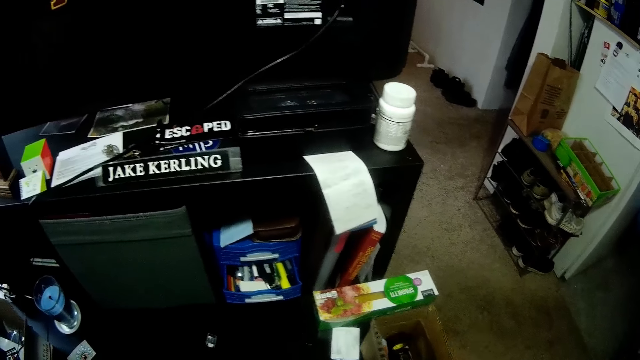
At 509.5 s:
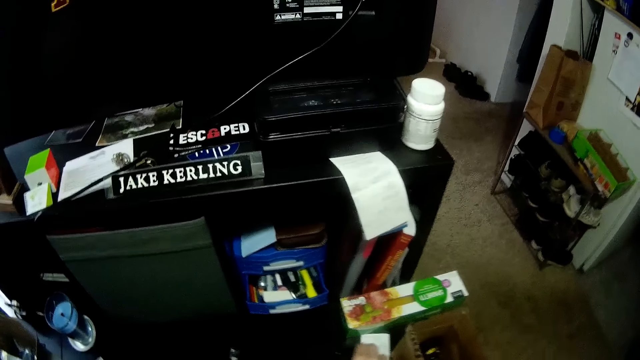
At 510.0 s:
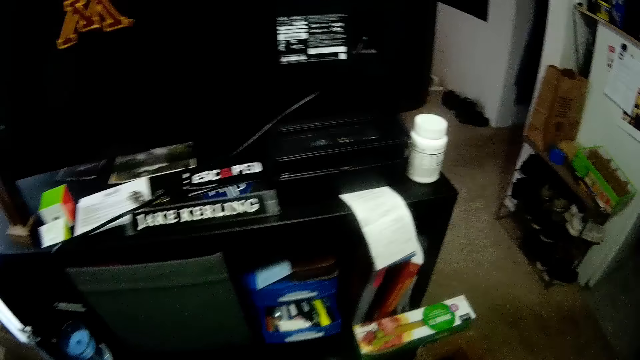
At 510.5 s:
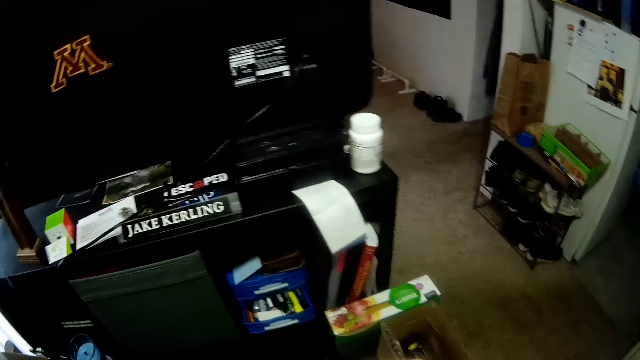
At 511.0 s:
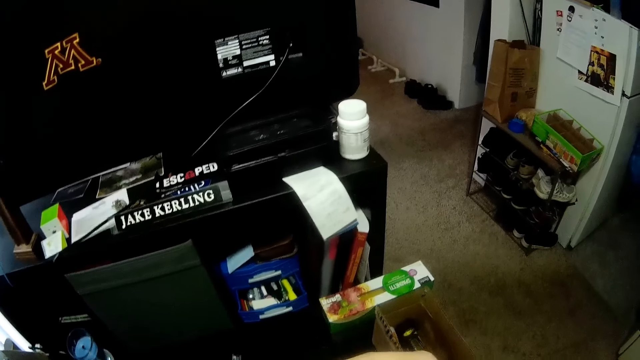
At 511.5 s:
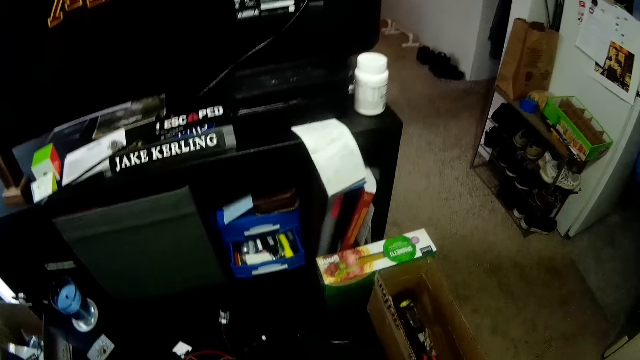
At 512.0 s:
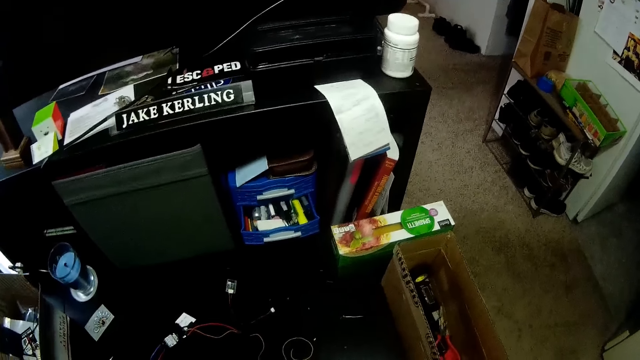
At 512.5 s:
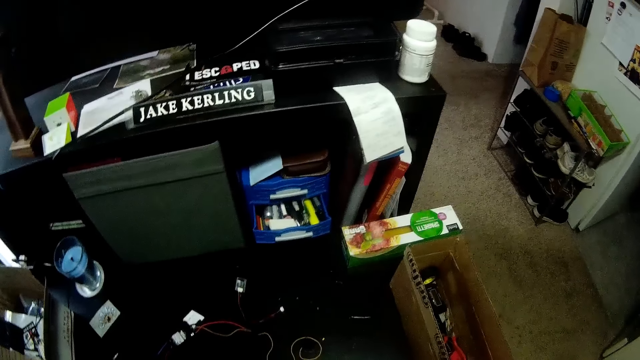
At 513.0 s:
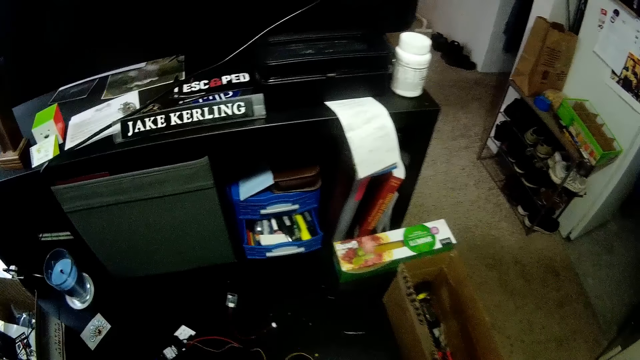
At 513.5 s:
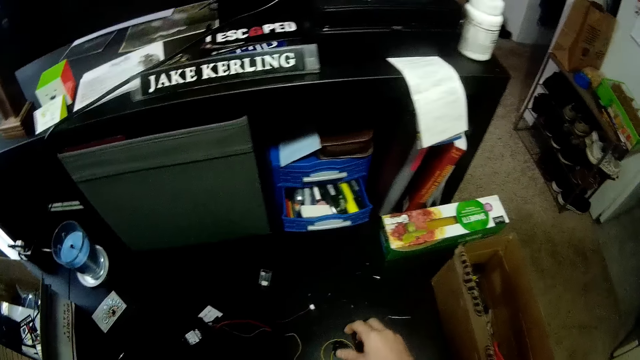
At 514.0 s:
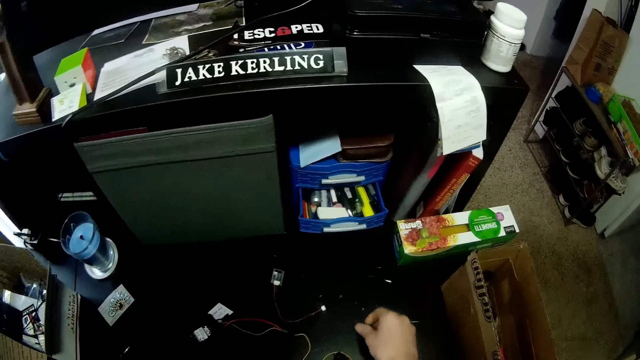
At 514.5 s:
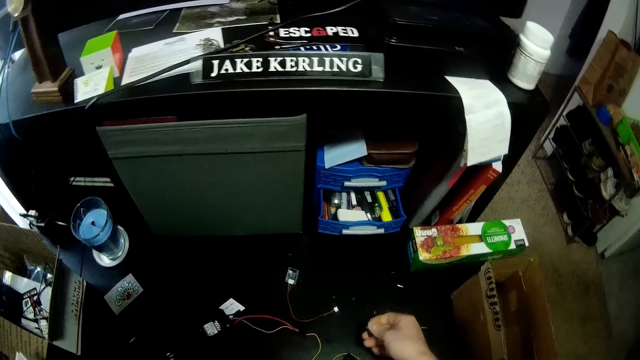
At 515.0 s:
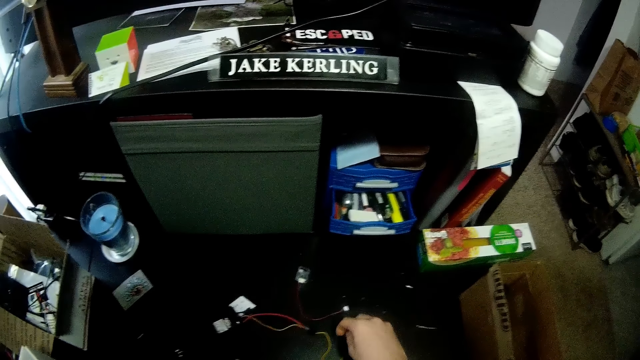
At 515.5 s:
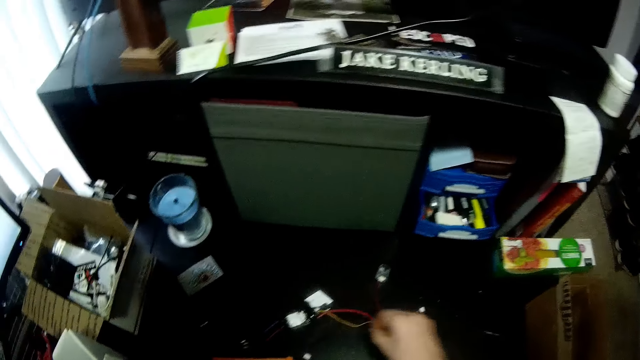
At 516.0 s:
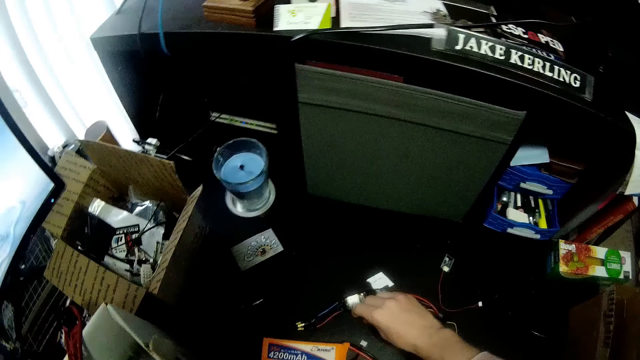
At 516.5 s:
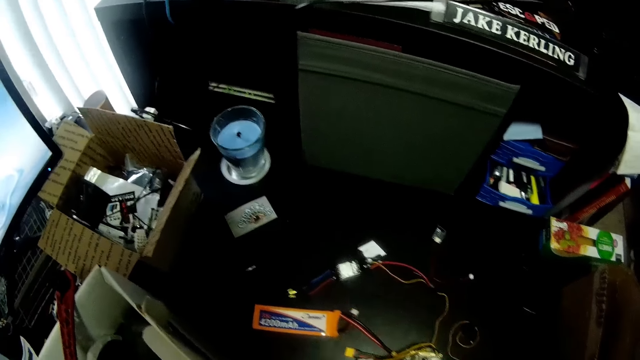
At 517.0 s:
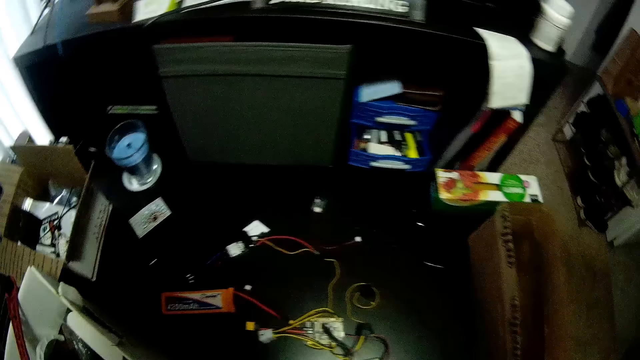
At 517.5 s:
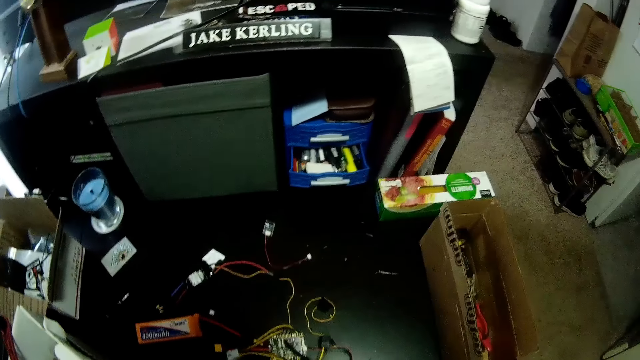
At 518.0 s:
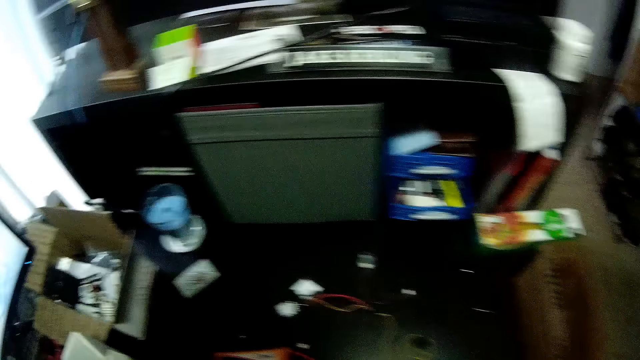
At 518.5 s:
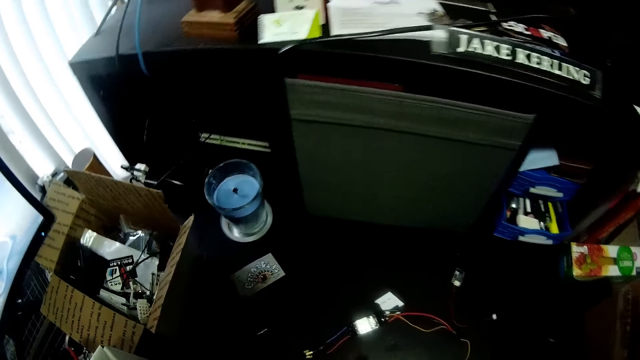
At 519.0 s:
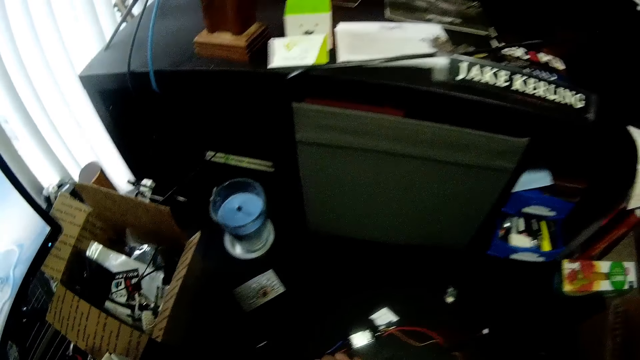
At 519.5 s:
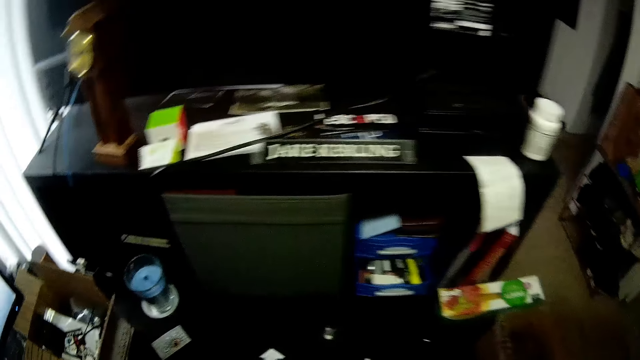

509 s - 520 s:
The camera wearer moves the small carton forward on the desk. He picks a paper beside the small carton on the desk. He picks up wires from the desk with his right hand.

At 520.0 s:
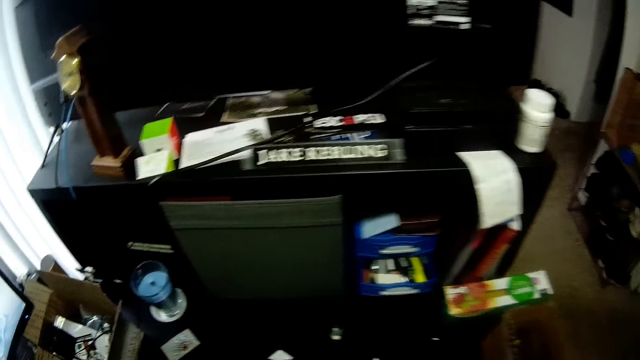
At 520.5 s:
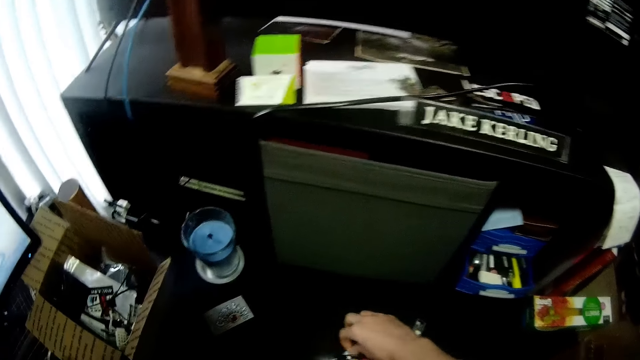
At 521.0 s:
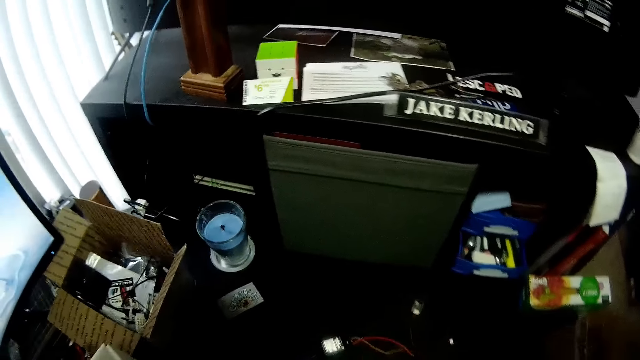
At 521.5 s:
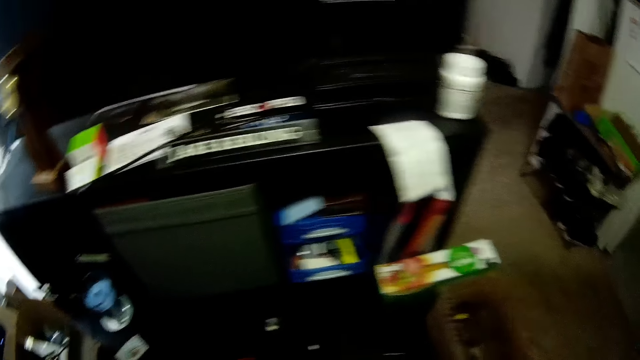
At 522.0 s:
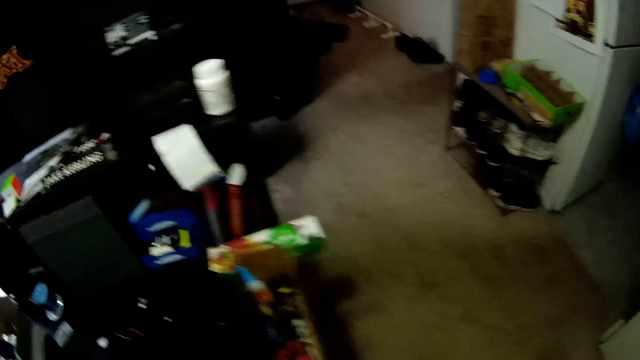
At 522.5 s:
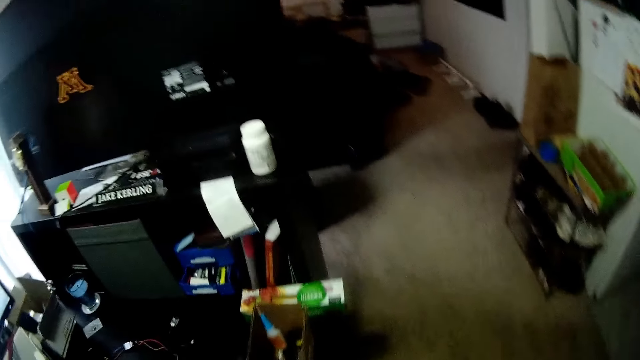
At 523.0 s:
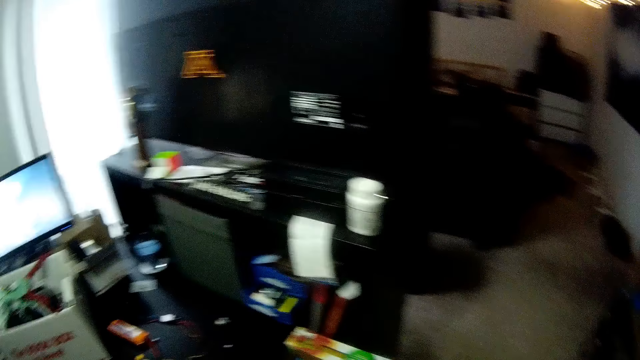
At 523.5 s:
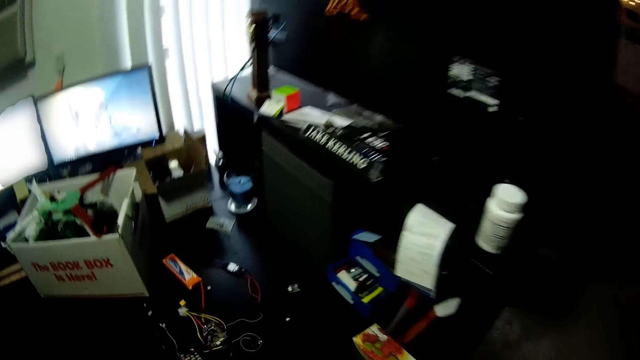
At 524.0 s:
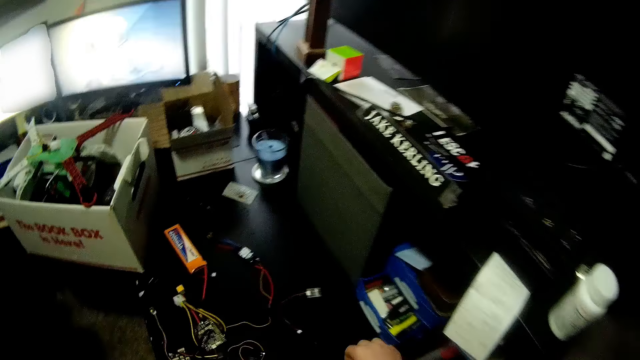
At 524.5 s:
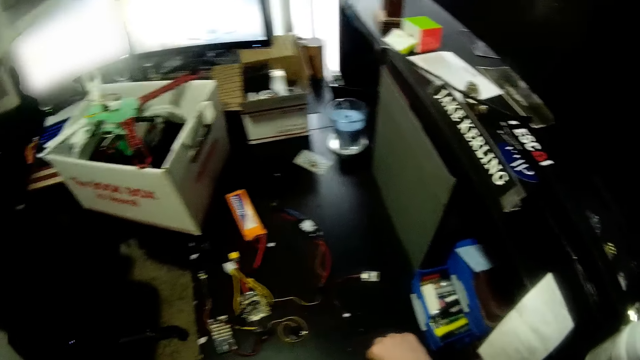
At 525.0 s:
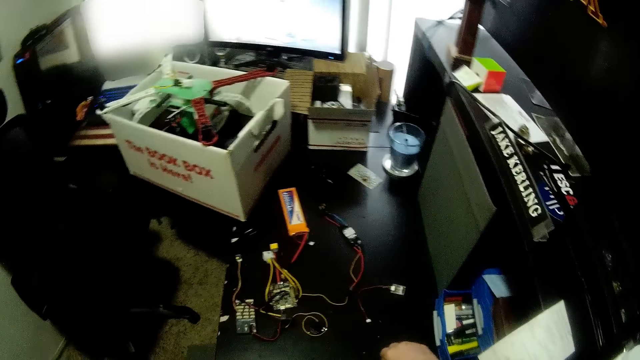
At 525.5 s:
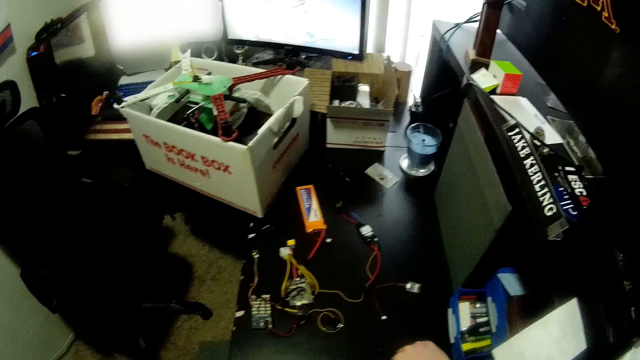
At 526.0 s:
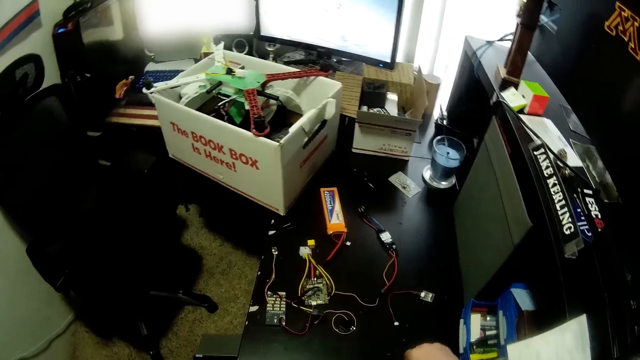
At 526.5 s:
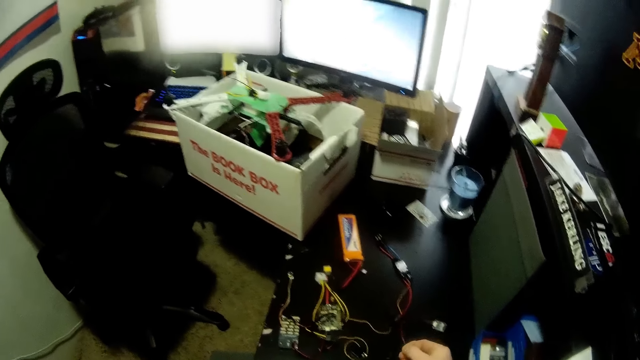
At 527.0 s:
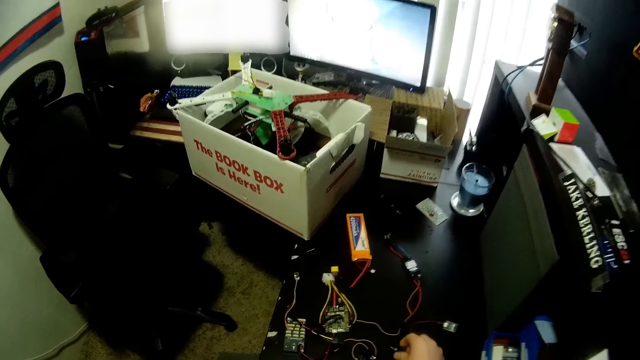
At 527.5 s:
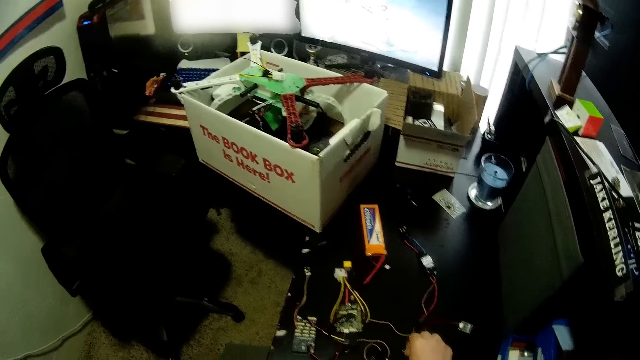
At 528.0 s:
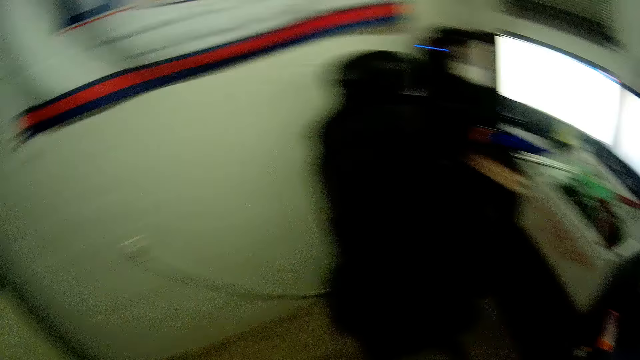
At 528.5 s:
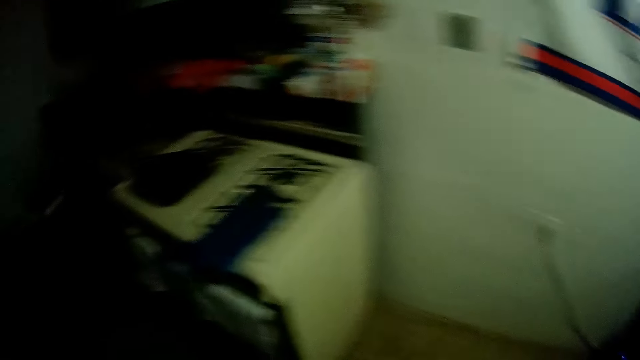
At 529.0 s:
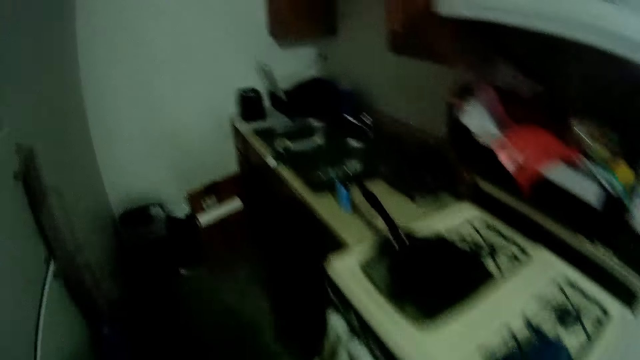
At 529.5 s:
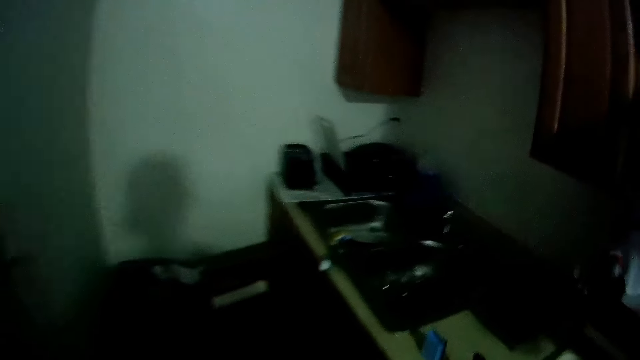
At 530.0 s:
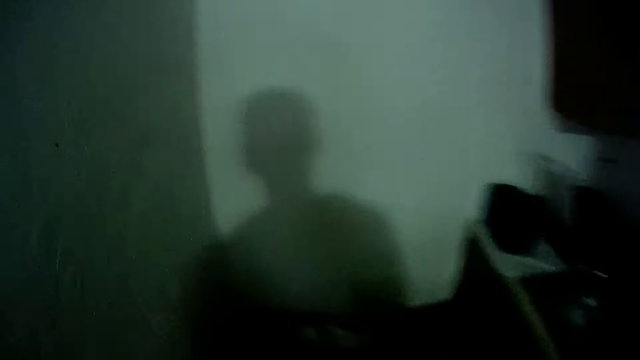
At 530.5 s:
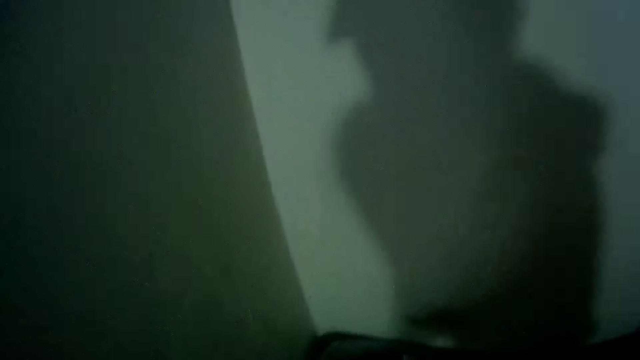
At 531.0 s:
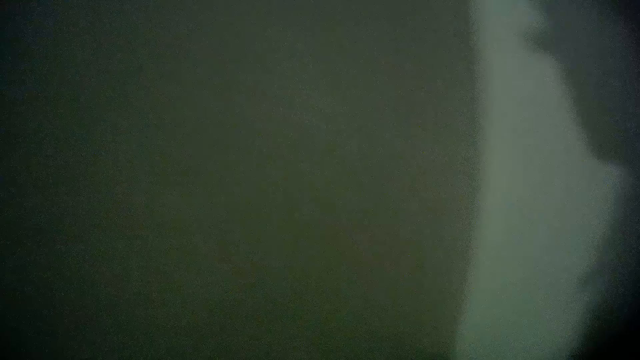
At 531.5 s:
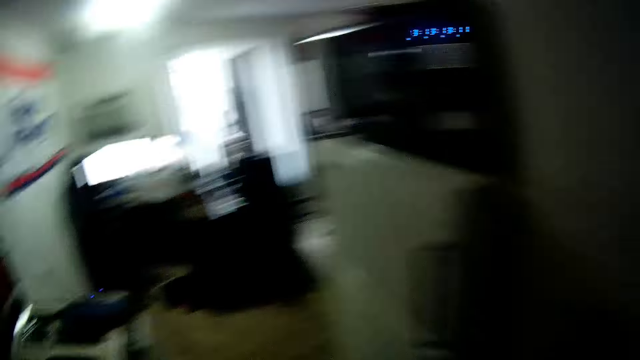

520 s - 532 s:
The camera wearer walks towards the waste bin in the kitchen.
